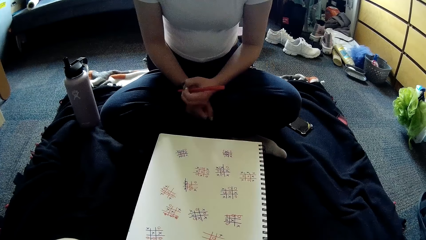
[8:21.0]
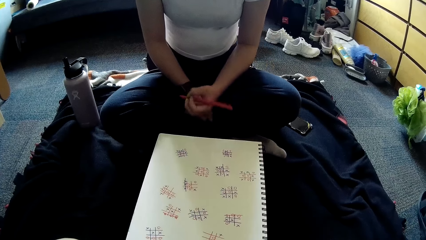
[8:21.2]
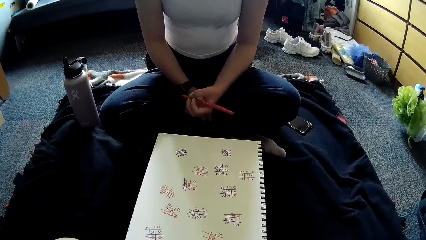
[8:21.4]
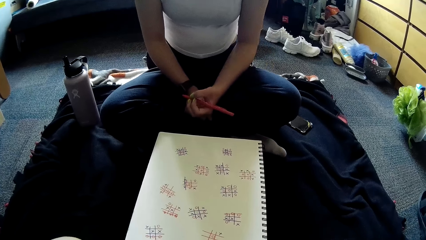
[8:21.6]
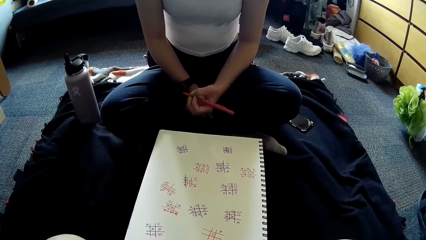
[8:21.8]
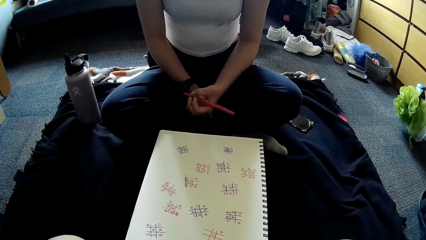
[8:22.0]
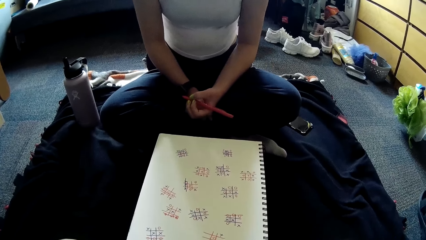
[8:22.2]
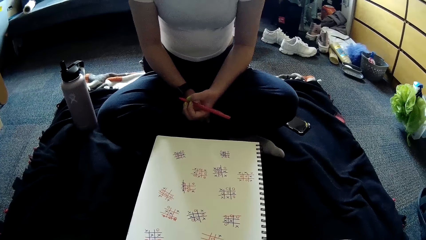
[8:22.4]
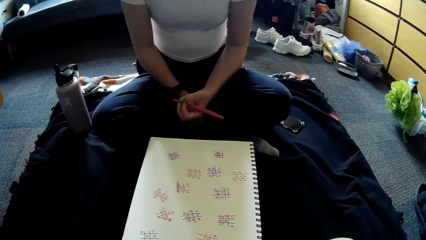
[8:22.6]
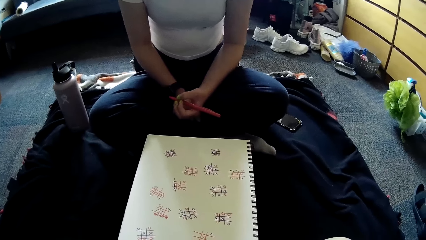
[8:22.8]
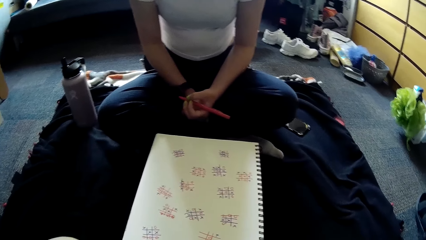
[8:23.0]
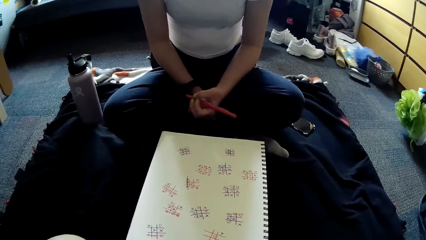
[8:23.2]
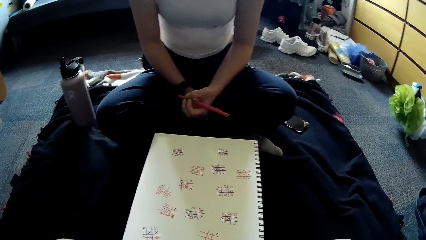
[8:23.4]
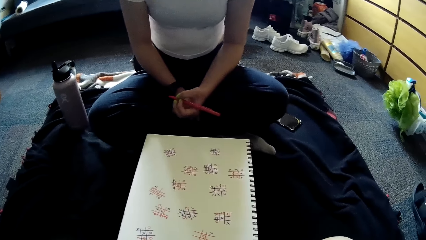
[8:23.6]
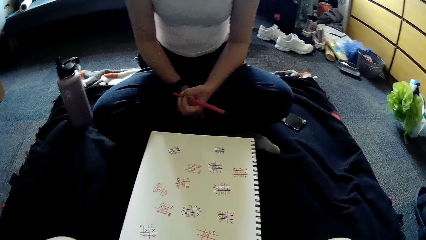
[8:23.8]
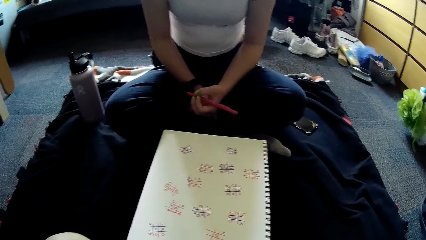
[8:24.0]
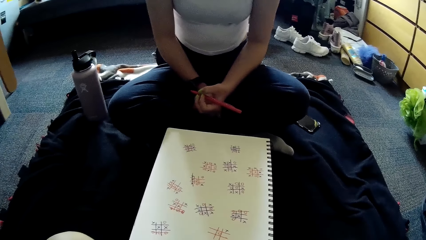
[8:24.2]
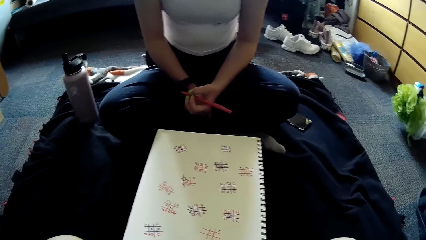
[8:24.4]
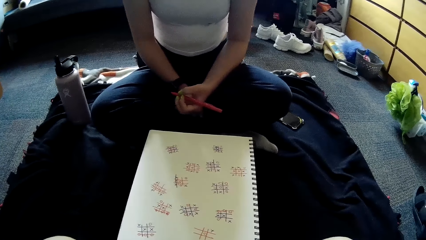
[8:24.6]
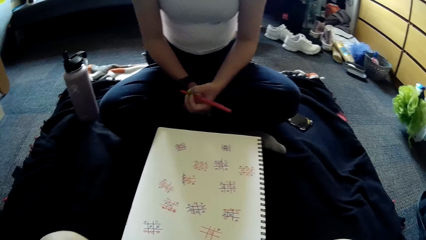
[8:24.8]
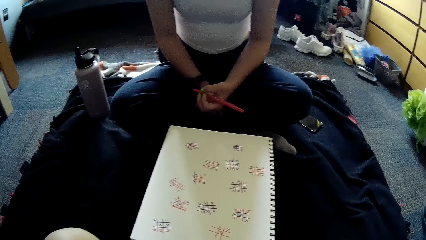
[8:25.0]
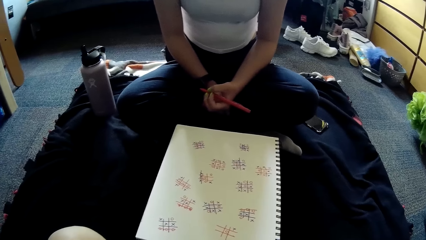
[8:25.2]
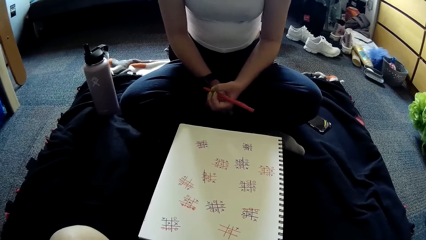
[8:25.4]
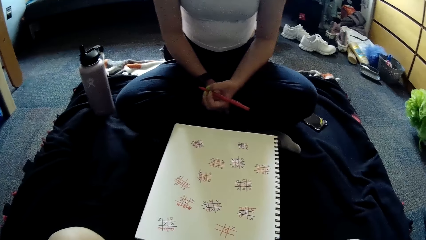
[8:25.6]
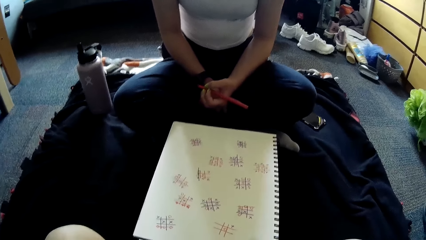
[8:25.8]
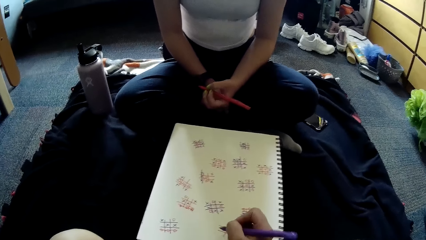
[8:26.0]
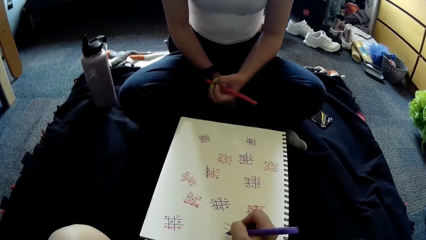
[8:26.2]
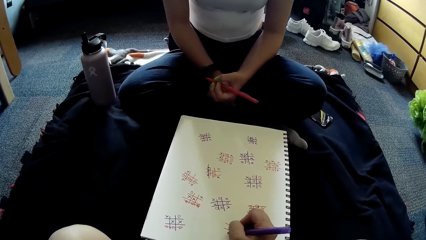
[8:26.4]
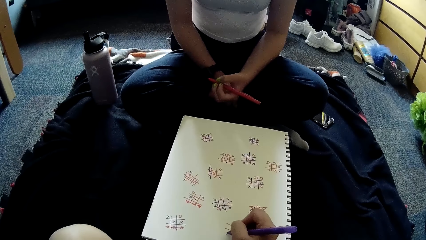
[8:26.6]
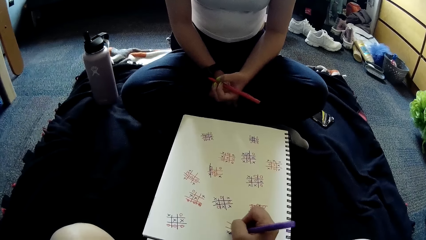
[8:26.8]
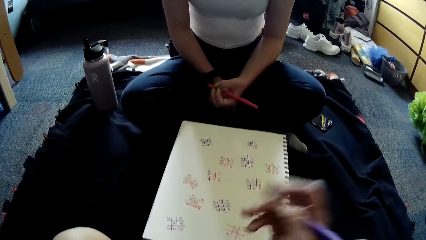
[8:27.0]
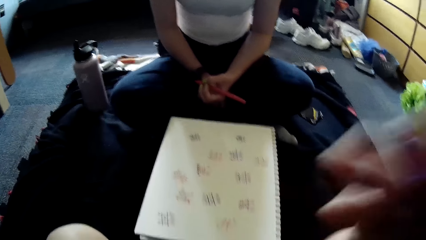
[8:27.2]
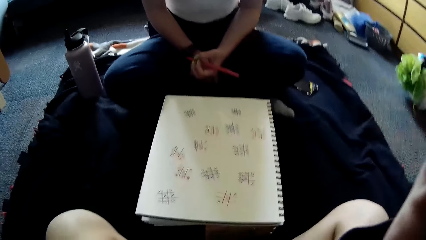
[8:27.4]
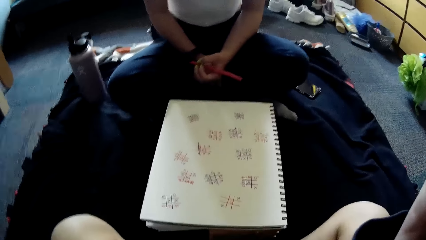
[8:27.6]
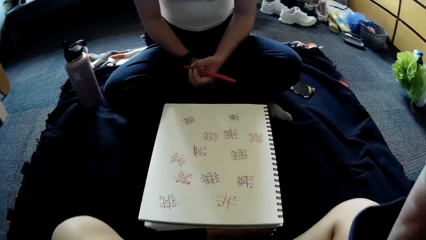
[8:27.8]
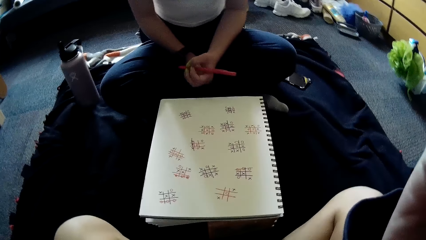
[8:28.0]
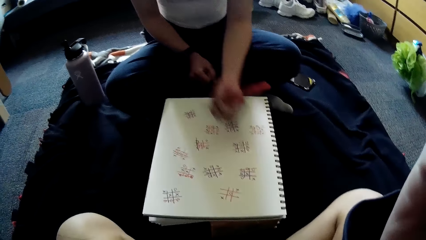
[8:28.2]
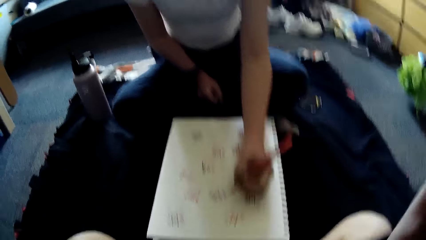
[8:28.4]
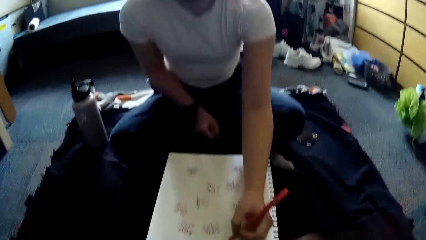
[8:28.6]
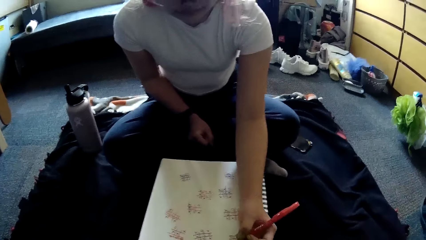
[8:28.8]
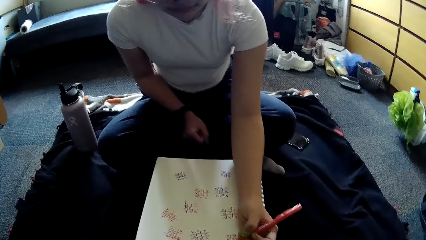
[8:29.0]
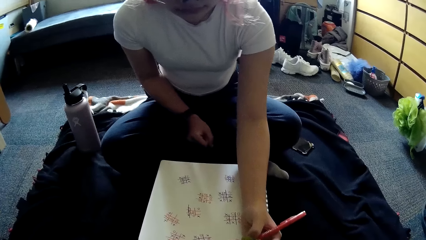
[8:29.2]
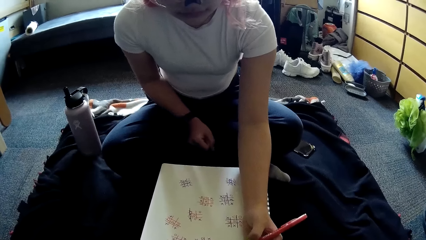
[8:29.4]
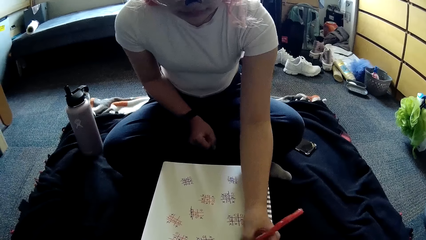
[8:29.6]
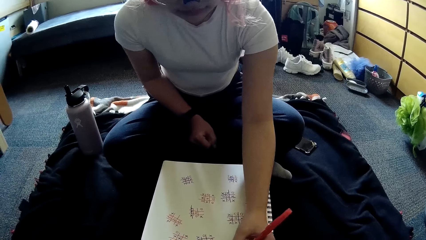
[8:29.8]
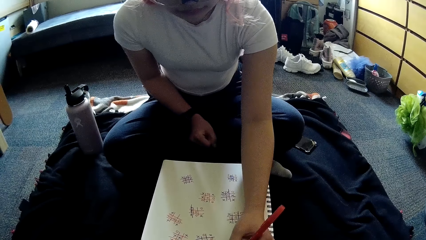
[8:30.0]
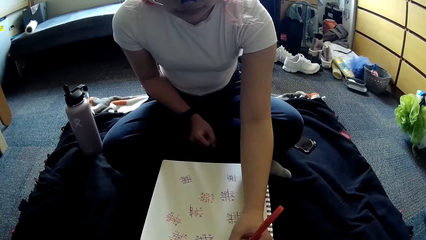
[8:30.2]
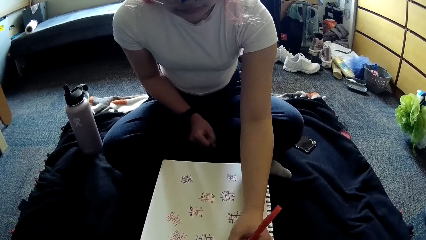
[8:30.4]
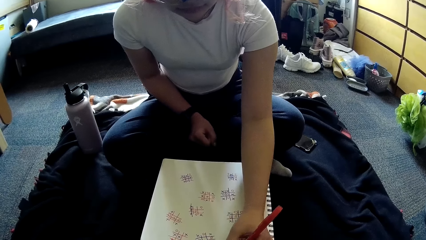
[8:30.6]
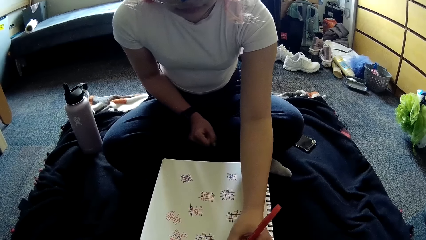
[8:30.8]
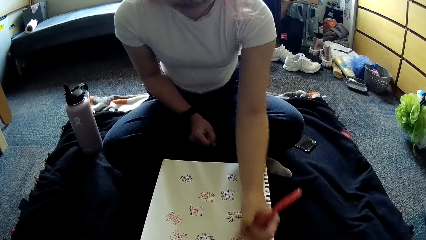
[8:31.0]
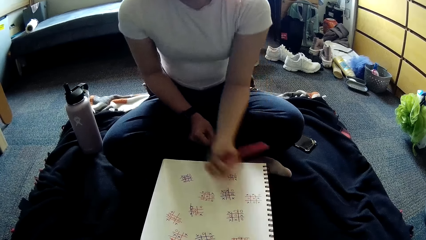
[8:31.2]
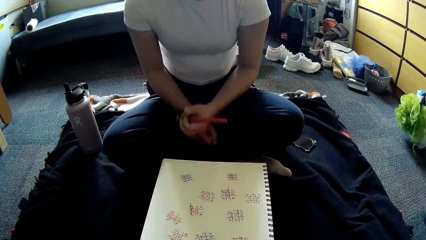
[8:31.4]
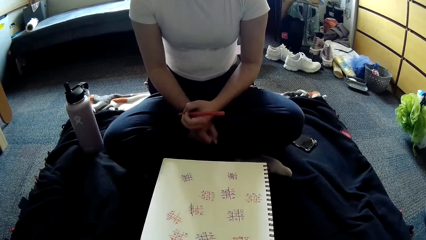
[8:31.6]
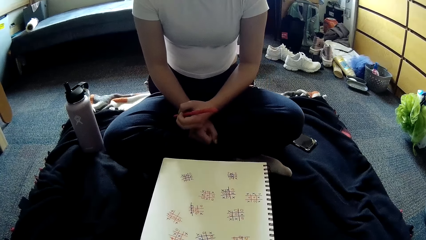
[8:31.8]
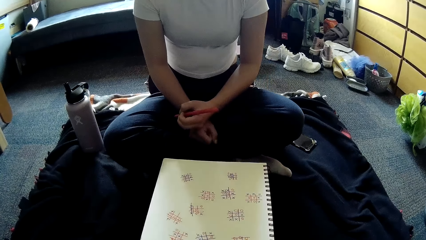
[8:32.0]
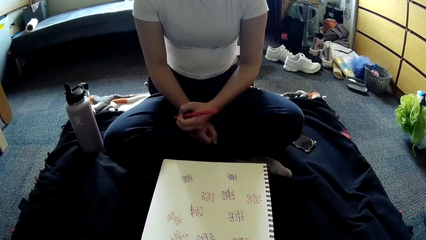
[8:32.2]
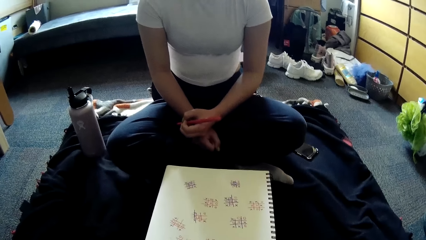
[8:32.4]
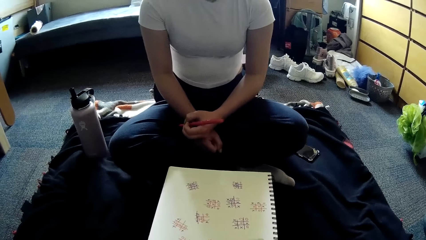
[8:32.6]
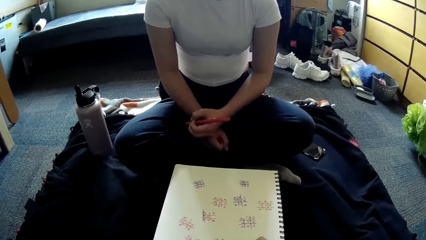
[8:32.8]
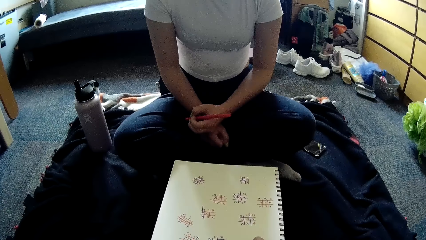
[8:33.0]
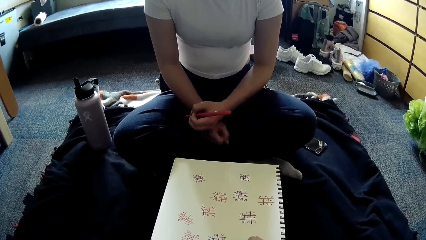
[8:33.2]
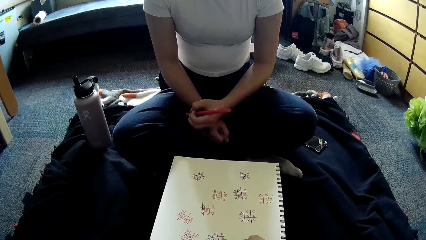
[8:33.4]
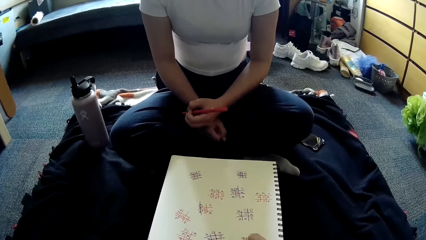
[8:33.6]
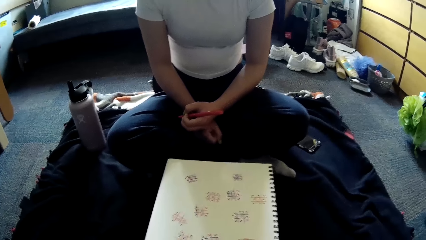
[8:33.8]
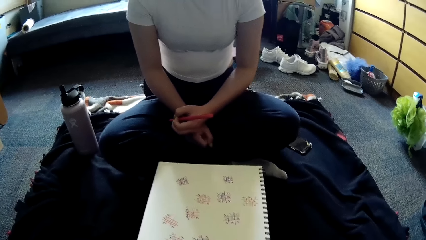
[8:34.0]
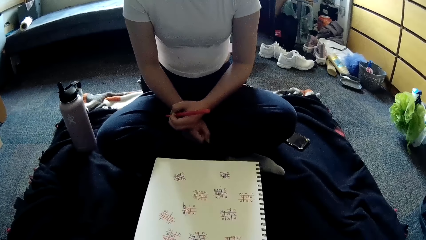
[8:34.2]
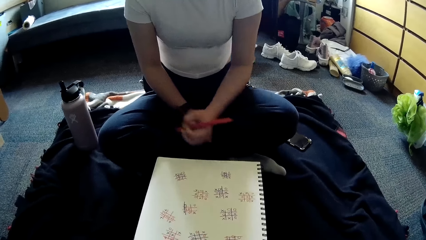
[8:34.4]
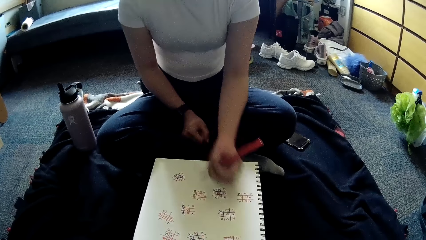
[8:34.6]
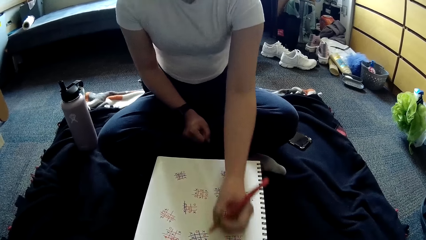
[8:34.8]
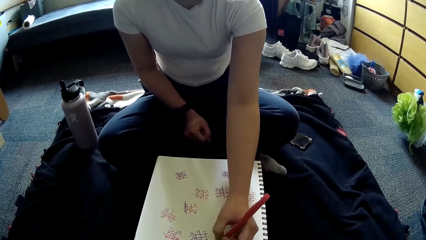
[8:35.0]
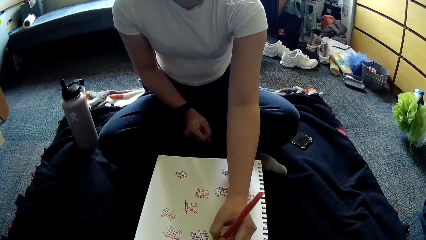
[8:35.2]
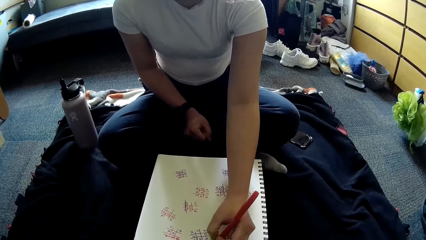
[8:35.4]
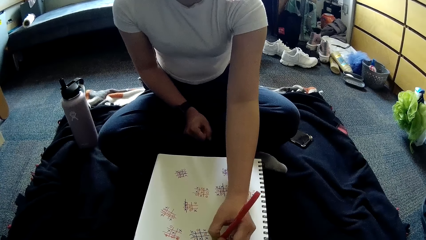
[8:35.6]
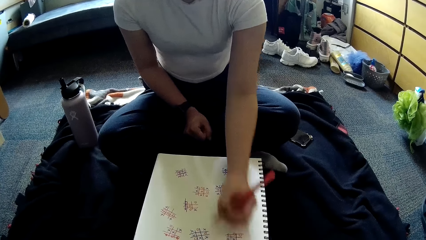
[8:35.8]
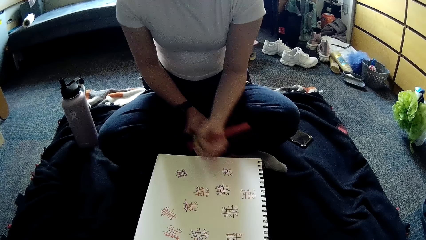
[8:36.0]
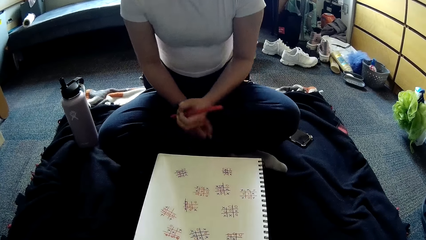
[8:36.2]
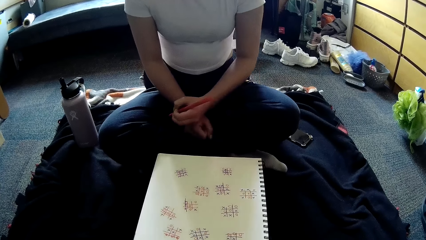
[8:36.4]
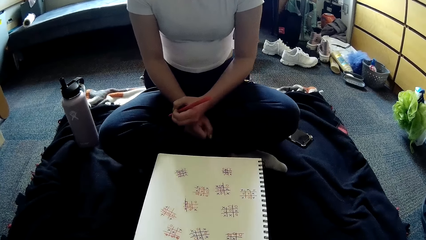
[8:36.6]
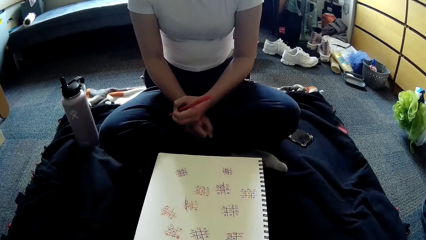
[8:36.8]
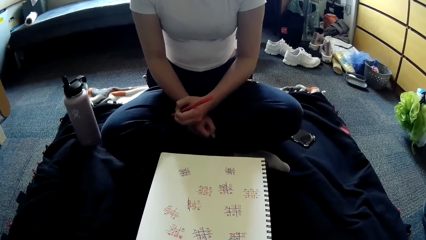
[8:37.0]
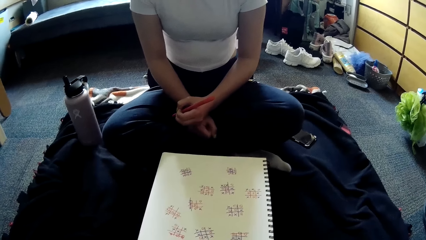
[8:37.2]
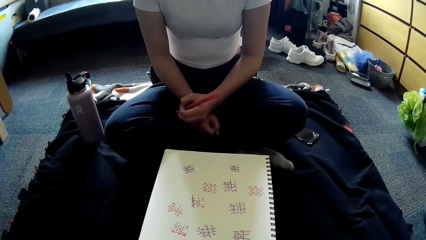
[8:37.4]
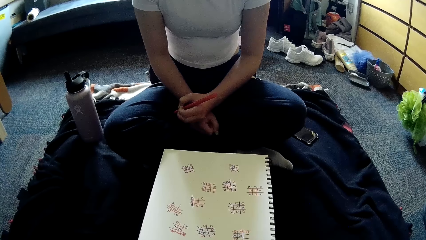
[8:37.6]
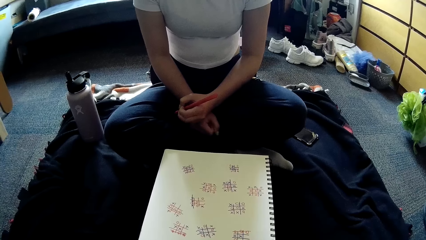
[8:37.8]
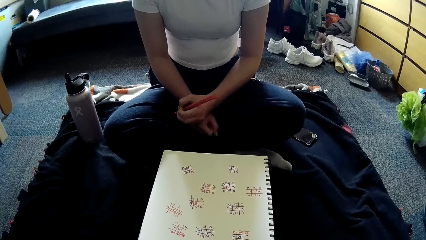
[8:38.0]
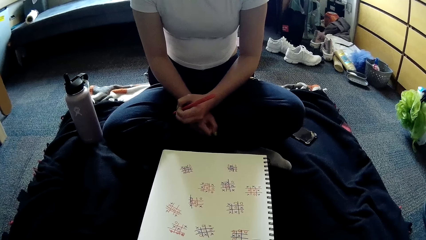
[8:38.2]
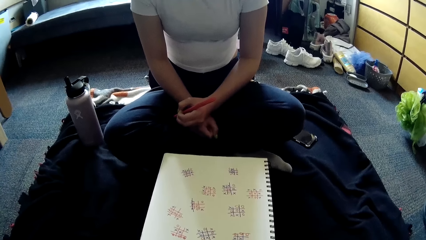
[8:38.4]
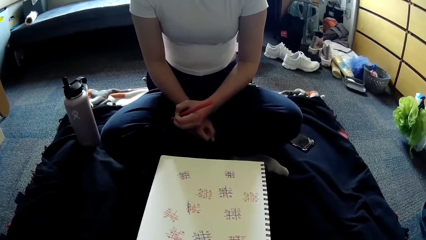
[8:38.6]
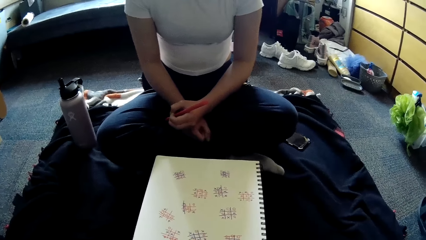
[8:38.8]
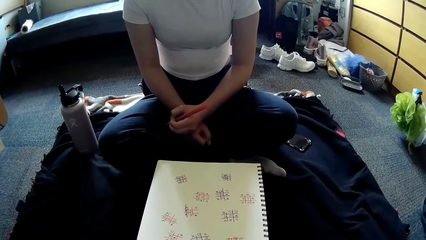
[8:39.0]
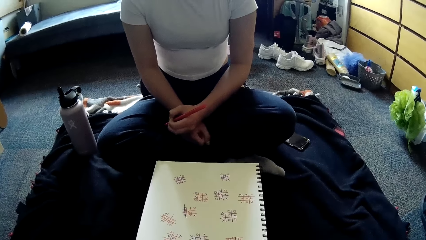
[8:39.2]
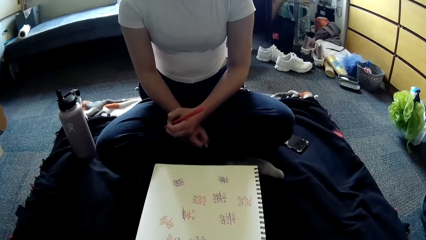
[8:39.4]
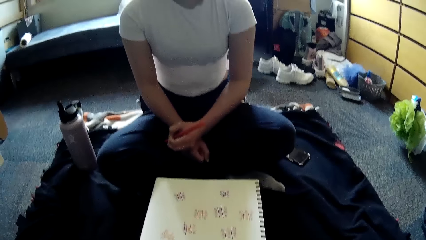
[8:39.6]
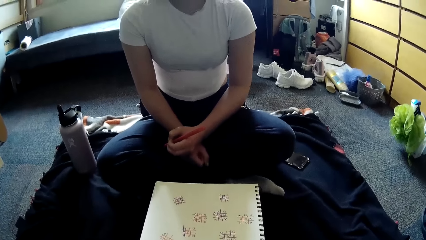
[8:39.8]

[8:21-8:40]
The woman looks on the paper. The camera wearer looks on the paper. She writes in the book with the pen in her right hand. The woman writes in the book with the pen in her left hand. The camera wearer writes in the book with the pen in her right hand. The woman writes in the book with the pen in her left hand.
